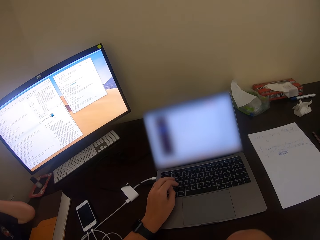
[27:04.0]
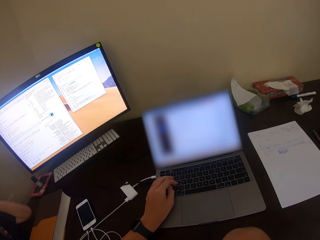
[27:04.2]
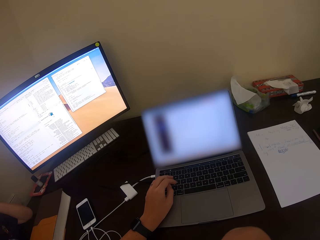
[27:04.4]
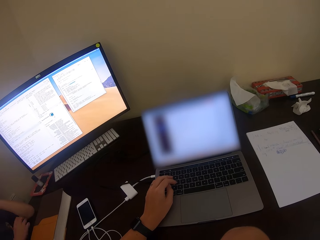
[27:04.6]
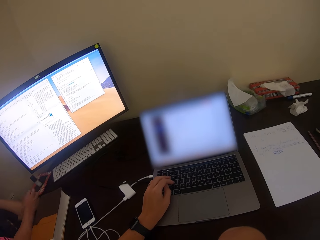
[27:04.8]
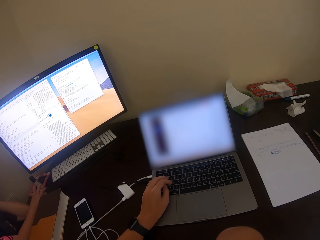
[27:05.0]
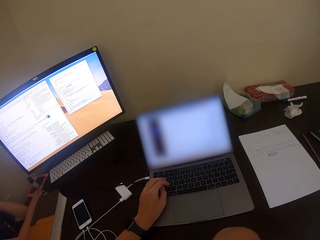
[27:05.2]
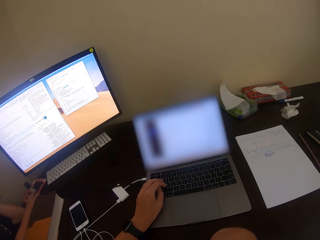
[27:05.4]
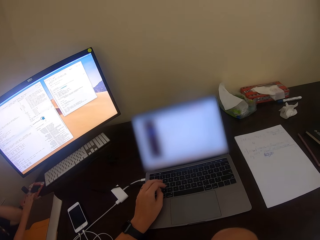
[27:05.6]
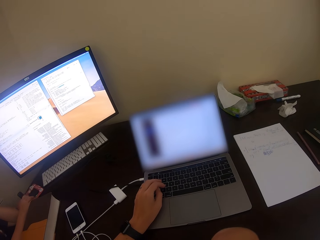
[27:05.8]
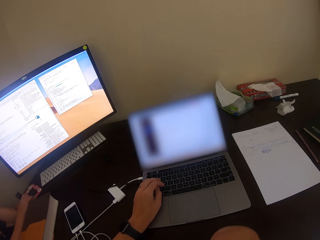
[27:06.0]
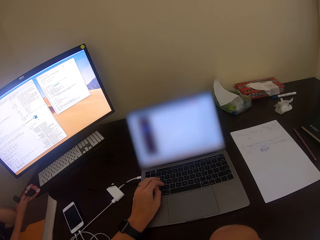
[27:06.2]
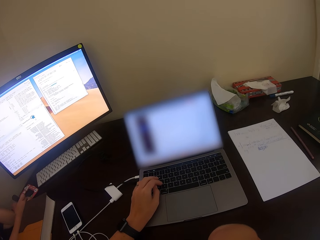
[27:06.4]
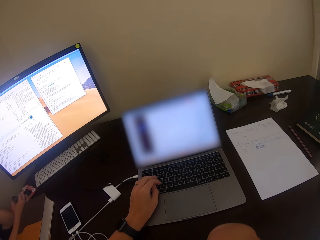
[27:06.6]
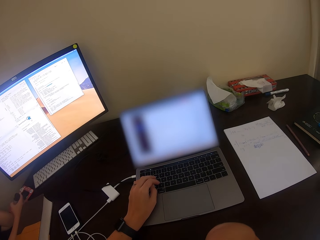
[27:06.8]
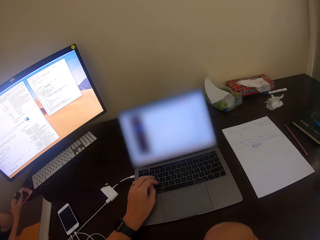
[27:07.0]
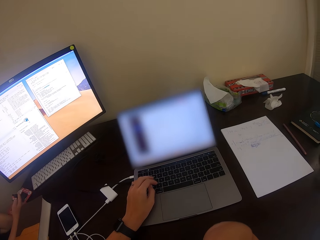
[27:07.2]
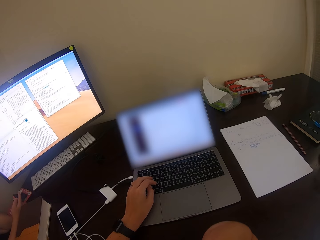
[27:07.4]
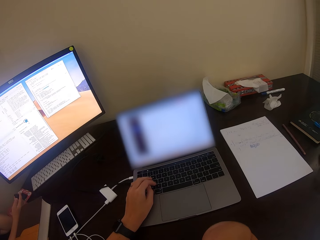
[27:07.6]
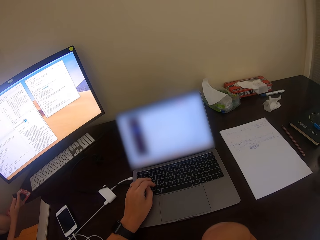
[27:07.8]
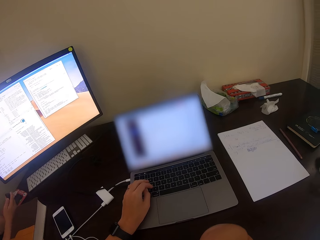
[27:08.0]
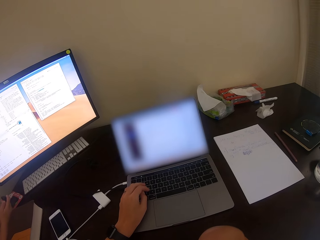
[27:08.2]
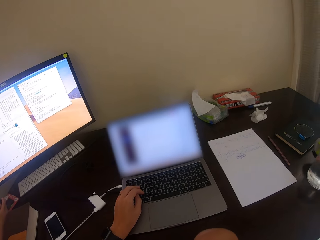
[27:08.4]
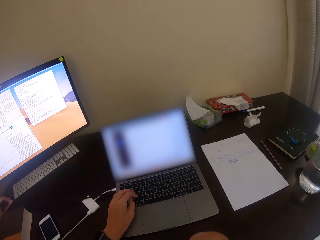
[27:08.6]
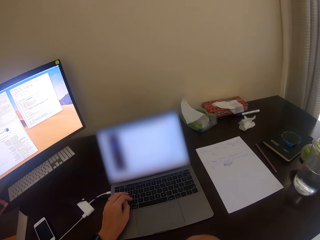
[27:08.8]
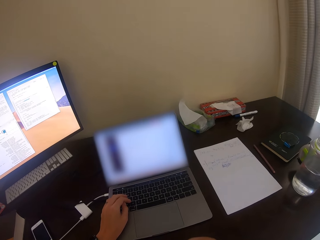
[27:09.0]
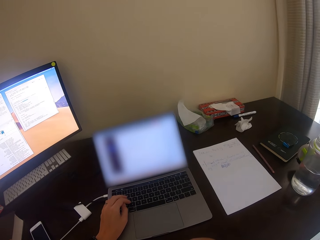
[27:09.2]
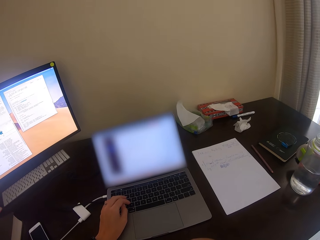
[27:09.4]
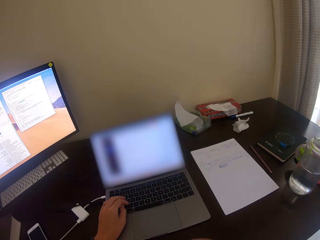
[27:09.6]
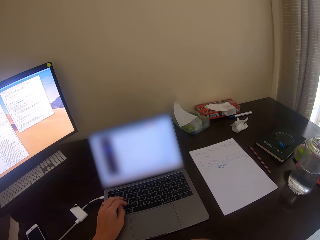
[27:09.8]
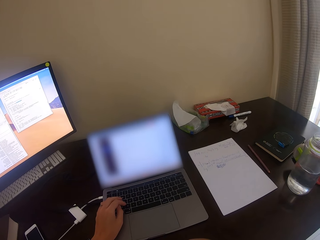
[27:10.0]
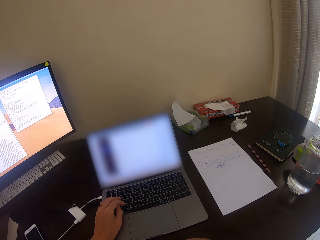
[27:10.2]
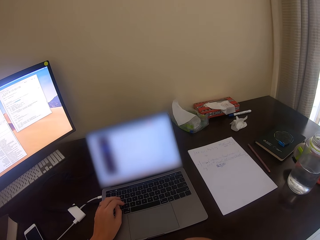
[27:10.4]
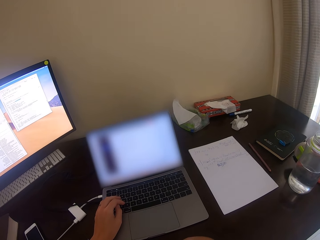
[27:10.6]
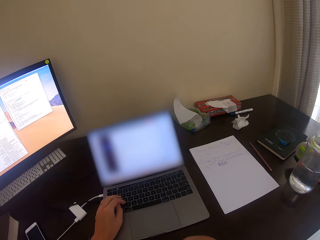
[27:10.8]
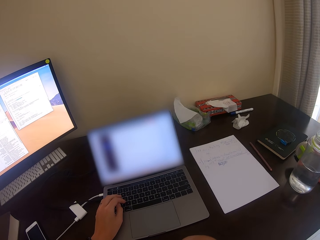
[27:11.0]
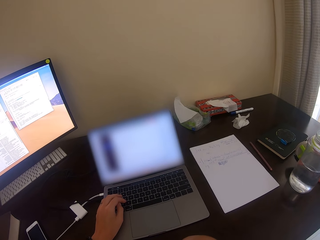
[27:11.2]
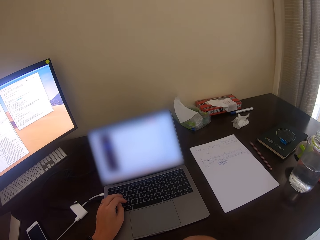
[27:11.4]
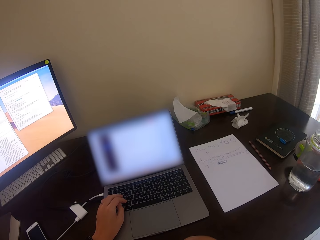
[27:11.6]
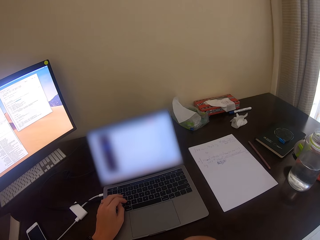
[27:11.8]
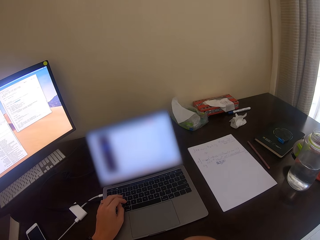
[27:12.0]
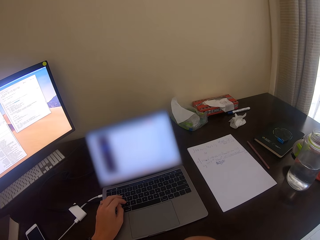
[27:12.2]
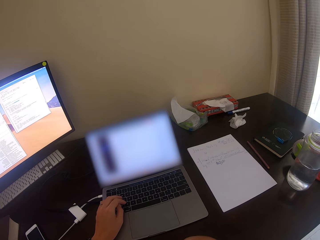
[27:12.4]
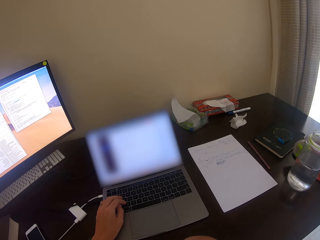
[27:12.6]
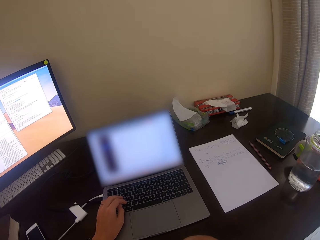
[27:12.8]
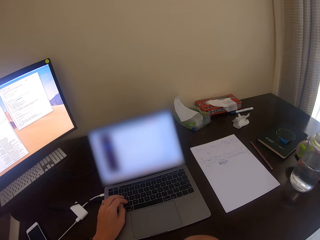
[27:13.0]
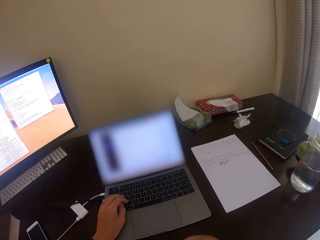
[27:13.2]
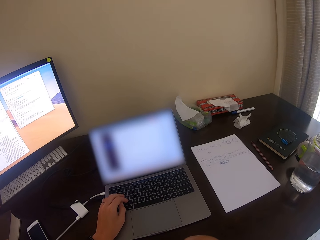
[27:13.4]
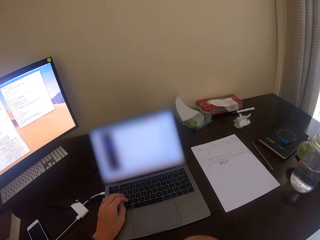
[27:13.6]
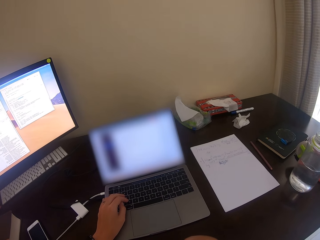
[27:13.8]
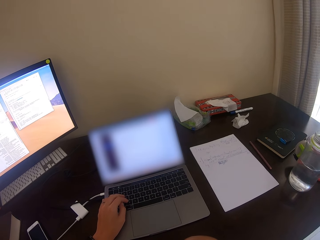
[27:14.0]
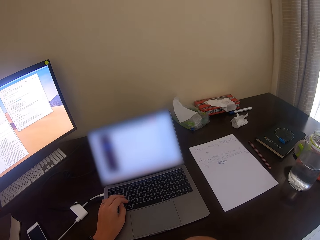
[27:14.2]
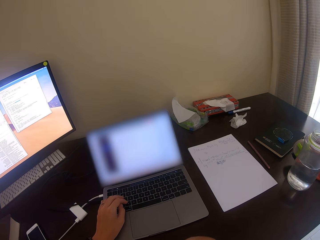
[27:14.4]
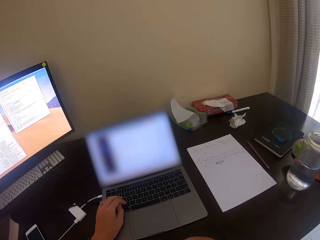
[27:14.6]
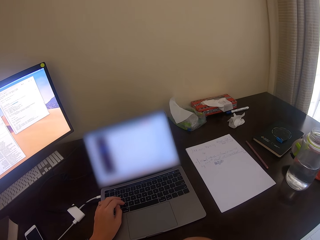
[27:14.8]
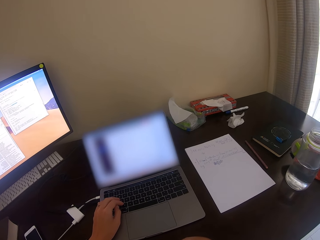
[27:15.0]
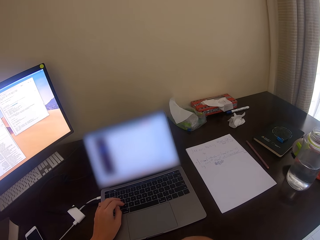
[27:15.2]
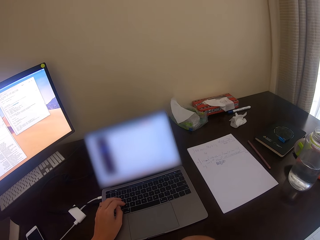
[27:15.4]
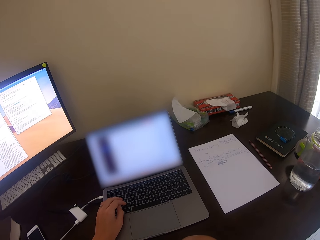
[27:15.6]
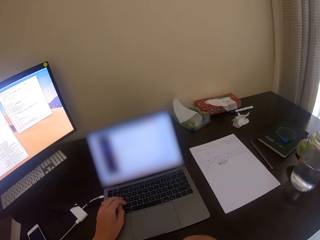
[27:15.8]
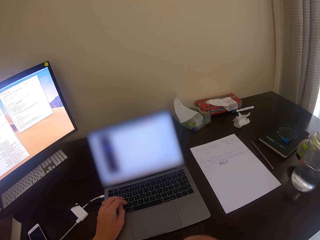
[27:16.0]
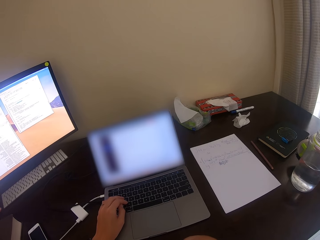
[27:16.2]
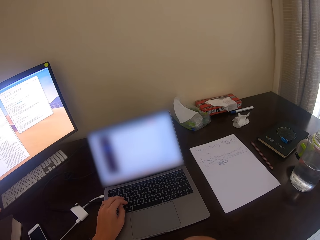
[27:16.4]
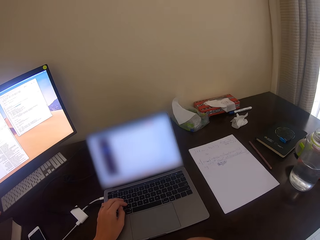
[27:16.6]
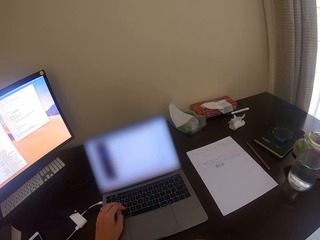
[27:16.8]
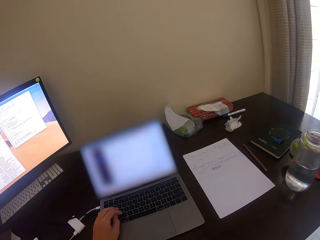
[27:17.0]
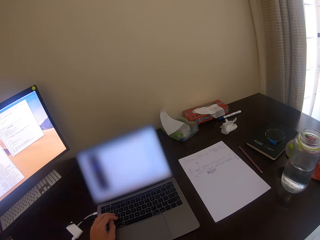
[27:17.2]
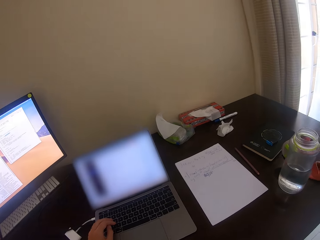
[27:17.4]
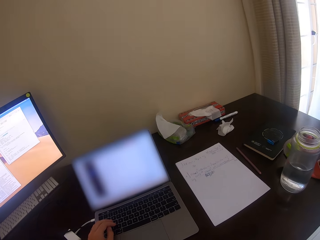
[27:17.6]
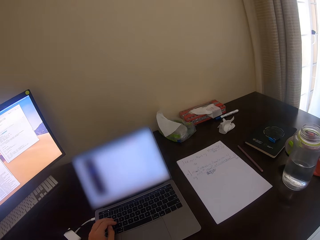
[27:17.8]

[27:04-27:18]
A man moves the hand. The man picks up something. The camera wearer looks around. The man converses with the camera wearer.

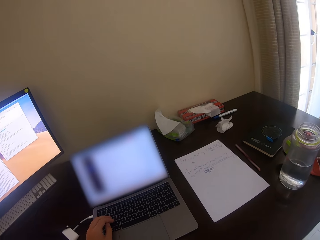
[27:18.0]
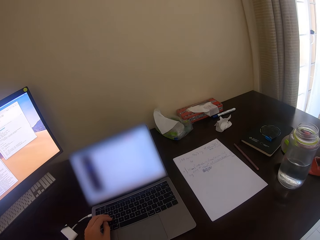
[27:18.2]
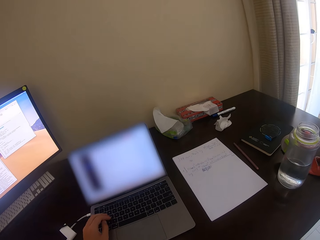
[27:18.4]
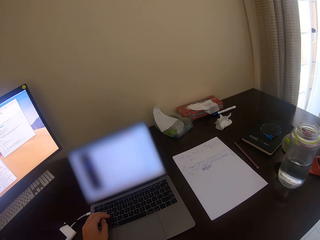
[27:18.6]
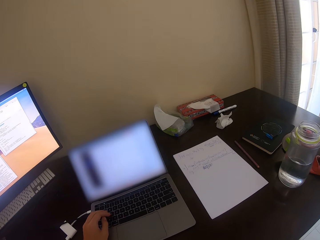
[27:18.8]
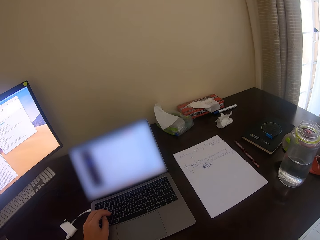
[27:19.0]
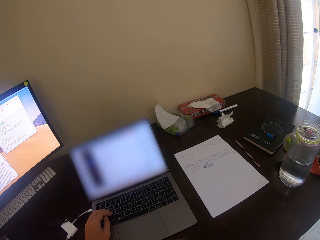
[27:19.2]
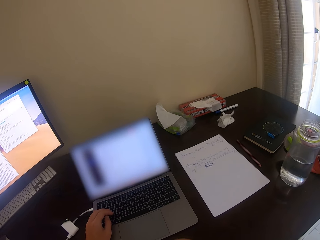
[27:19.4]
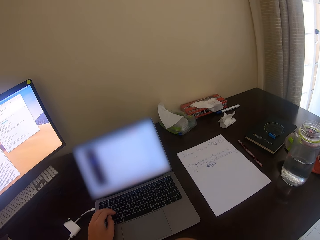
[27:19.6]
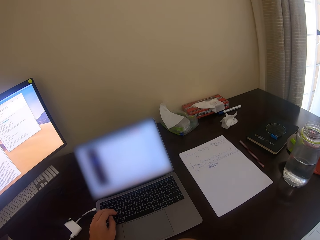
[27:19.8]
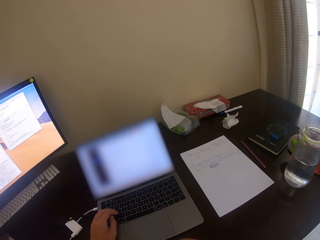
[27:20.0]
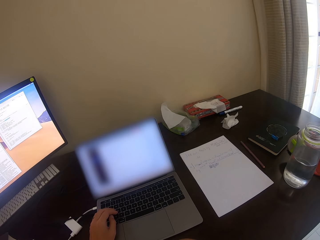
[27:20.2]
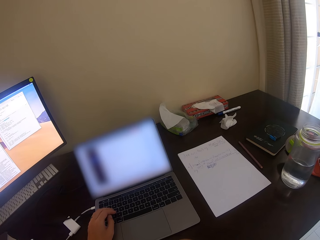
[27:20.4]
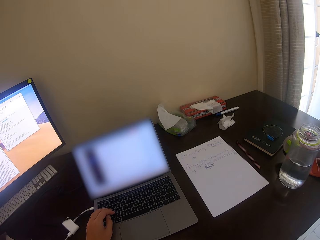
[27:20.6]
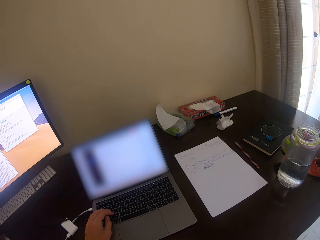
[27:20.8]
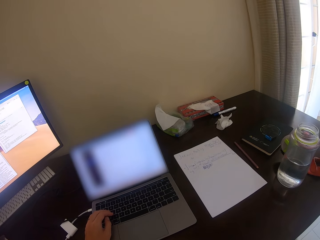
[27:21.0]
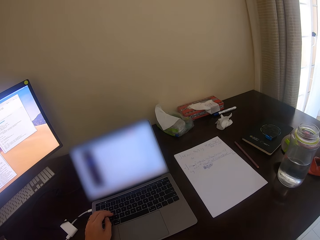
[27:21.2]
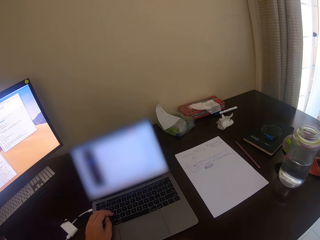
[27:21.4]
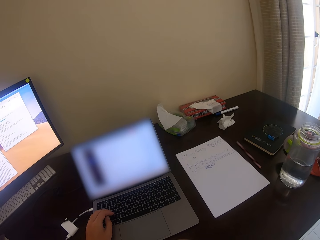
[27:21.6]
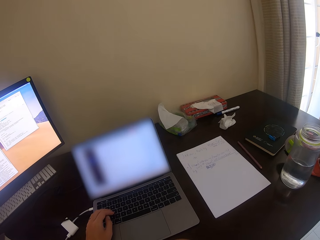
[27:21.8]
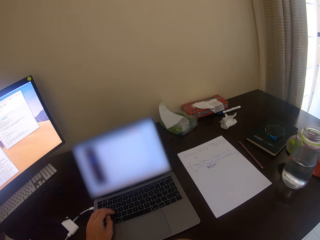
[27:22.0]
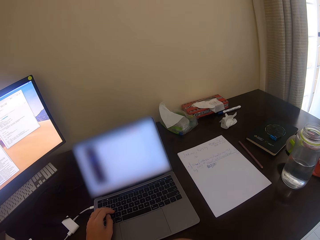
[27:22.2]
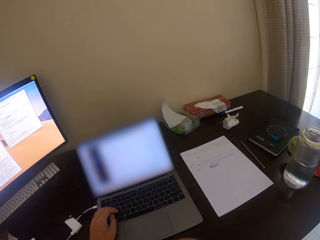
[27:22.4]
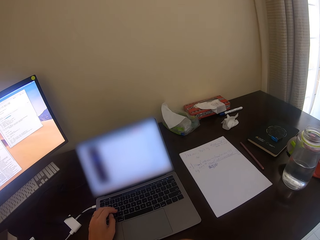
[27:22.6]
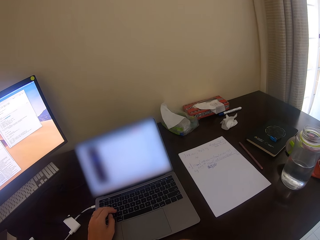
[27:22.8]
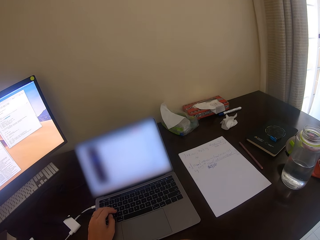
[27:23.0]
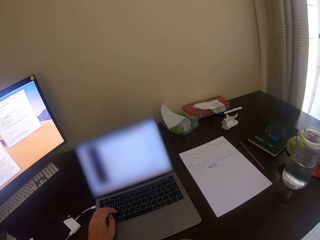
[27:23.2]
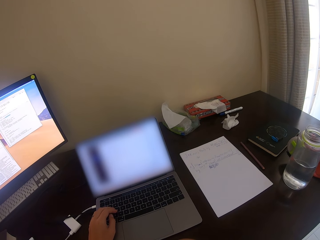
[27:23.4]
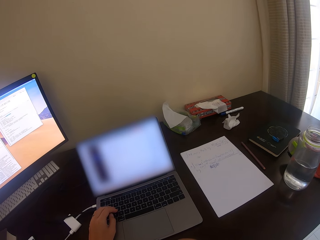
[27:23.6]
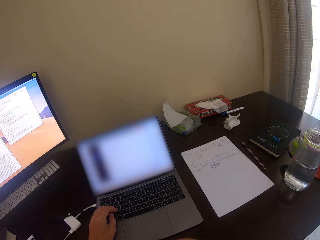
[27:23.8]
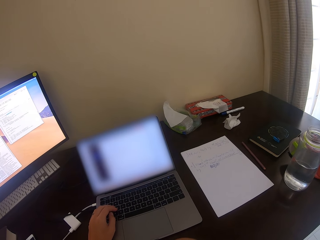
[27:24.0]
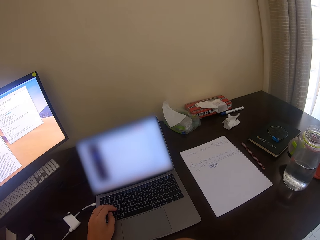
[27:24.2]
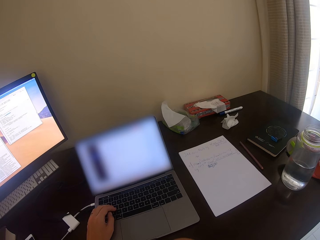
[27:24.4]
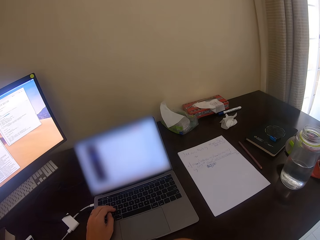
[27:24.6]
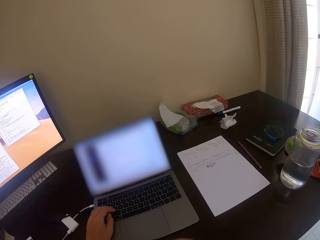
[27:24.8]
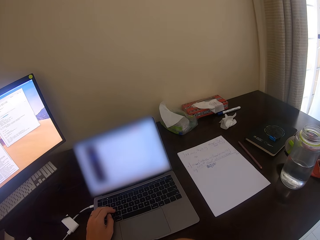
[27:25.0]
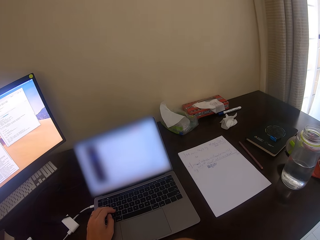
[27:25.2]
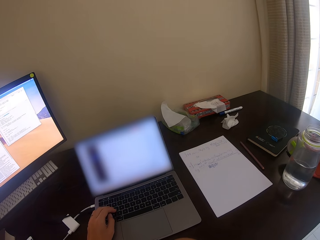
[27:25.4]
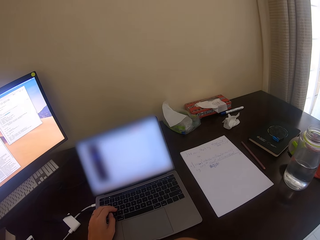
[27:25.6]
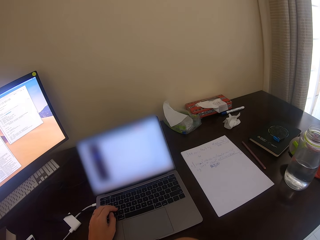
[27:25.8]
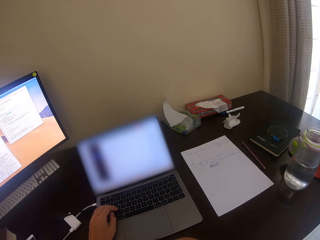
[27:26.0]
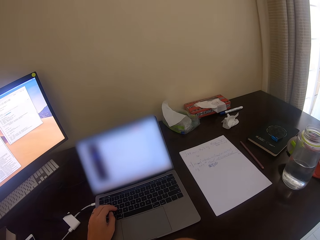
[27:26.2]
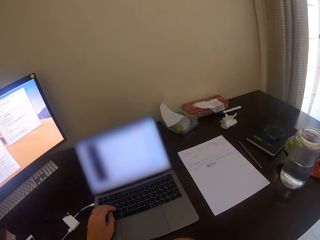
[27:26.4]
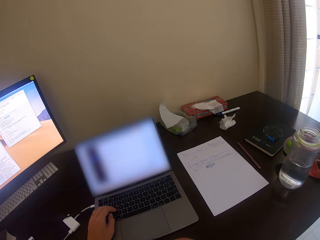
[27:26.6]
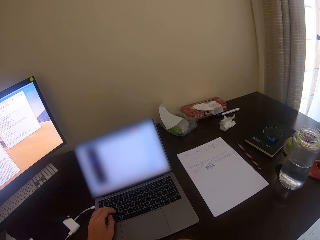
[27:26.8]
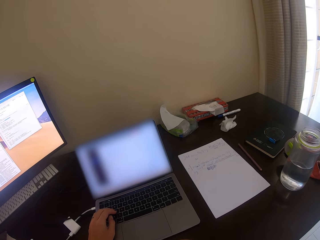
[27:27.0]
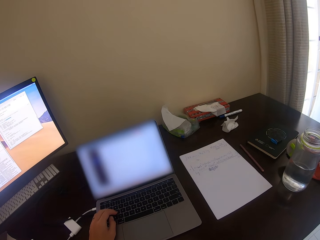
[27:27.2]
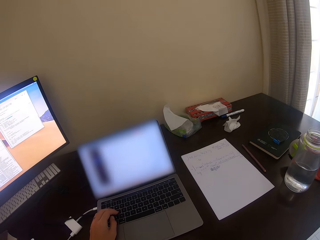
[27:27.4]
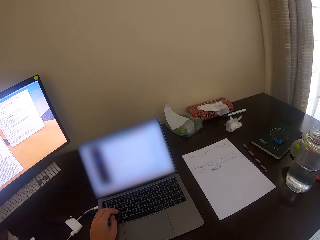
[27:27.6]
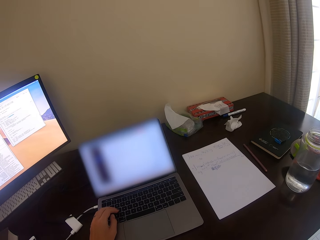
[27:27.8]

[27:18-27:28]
The camera wearer talks. A man talks. The camera wearer talks.
